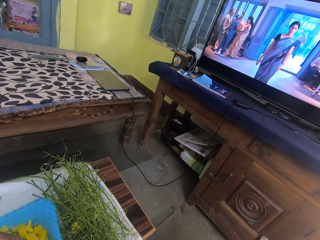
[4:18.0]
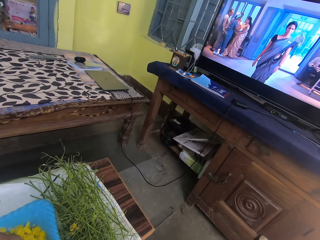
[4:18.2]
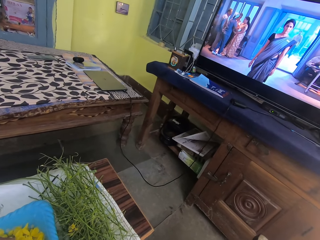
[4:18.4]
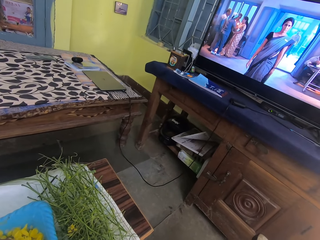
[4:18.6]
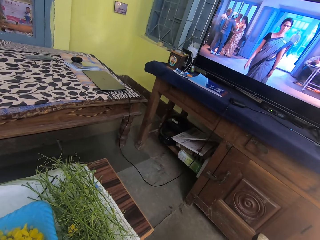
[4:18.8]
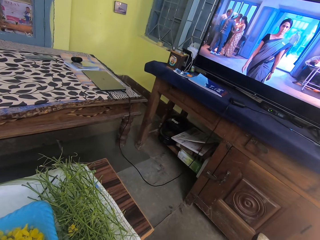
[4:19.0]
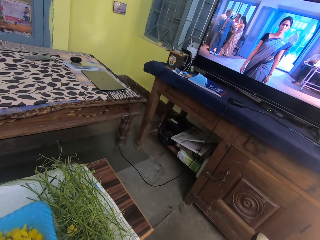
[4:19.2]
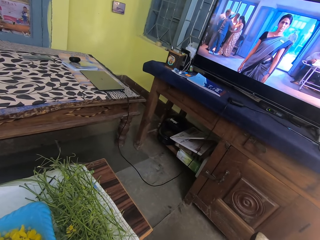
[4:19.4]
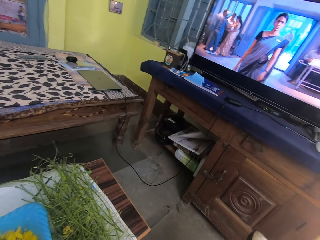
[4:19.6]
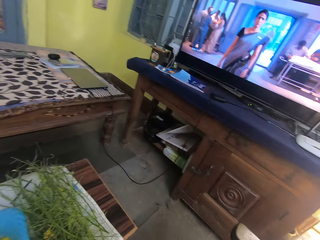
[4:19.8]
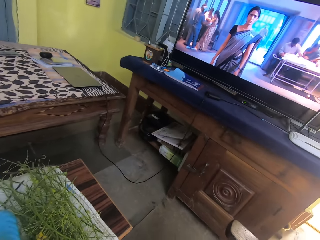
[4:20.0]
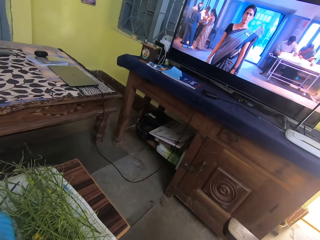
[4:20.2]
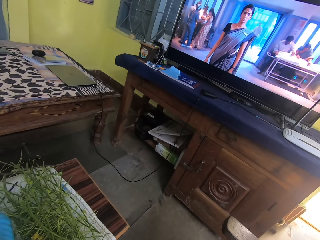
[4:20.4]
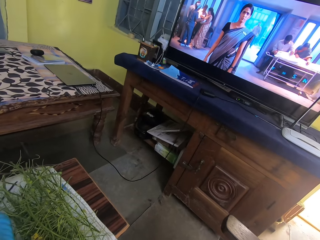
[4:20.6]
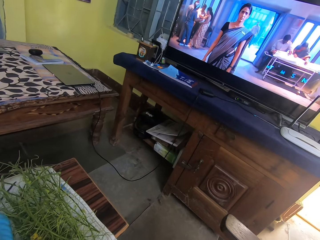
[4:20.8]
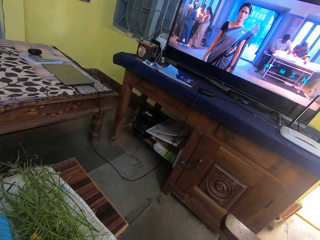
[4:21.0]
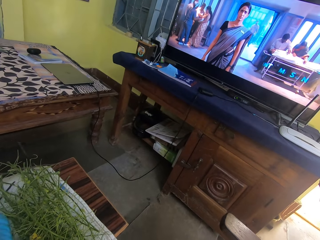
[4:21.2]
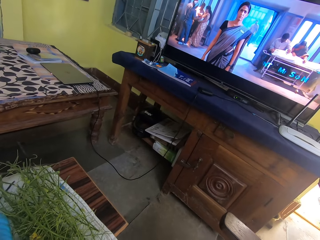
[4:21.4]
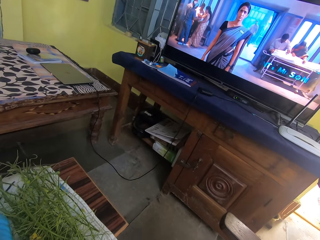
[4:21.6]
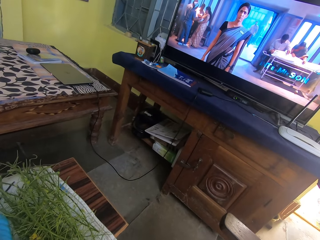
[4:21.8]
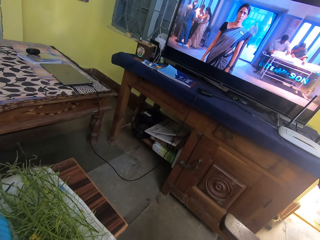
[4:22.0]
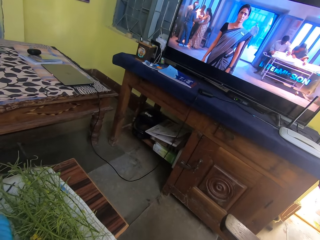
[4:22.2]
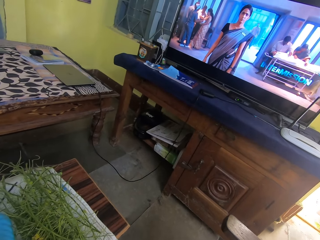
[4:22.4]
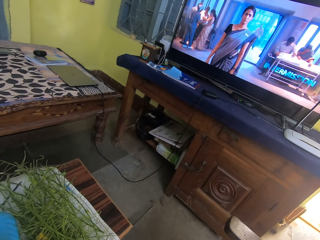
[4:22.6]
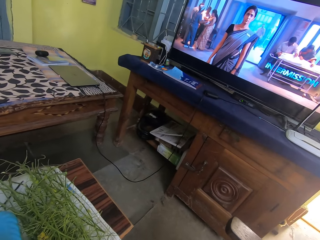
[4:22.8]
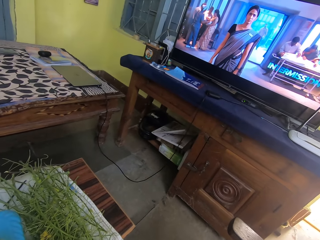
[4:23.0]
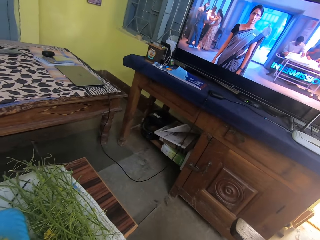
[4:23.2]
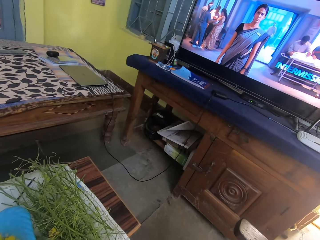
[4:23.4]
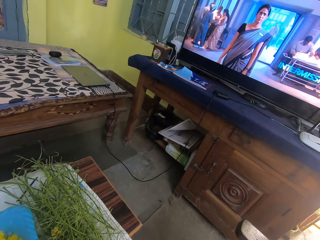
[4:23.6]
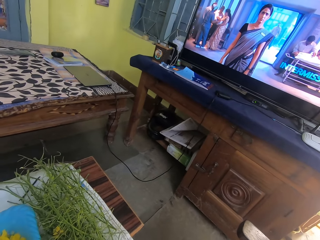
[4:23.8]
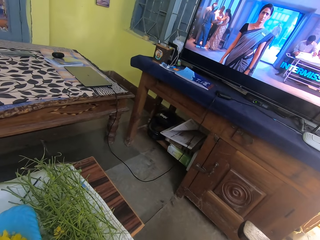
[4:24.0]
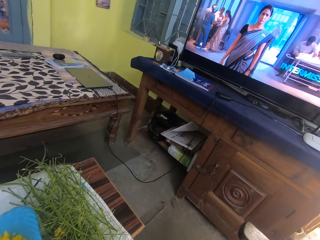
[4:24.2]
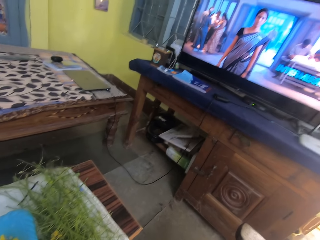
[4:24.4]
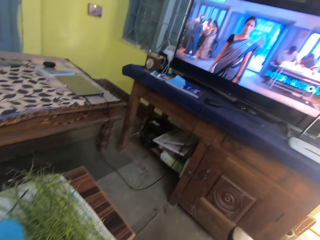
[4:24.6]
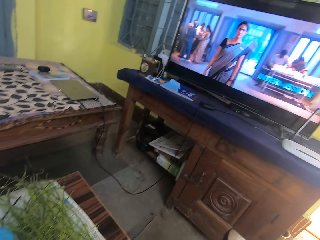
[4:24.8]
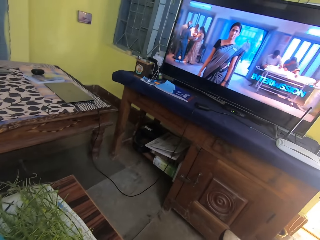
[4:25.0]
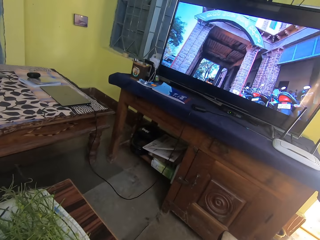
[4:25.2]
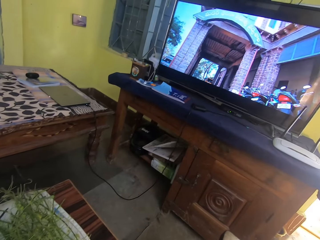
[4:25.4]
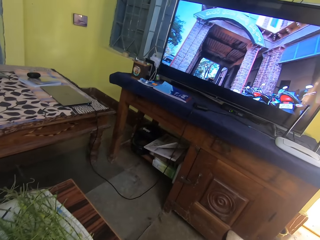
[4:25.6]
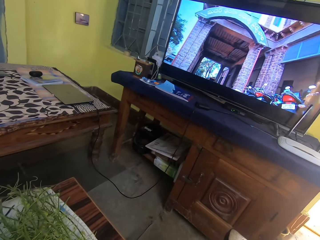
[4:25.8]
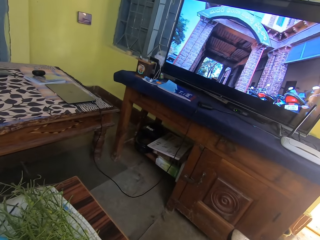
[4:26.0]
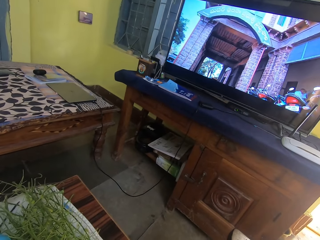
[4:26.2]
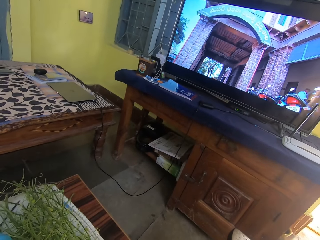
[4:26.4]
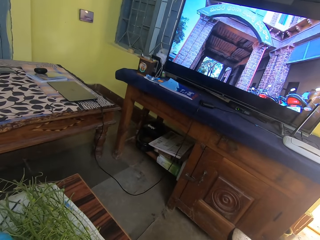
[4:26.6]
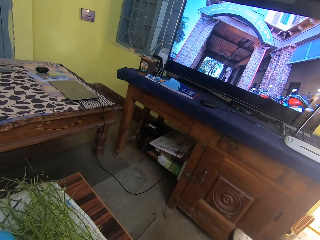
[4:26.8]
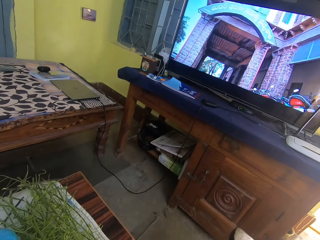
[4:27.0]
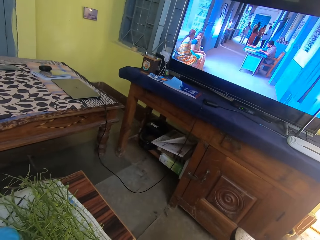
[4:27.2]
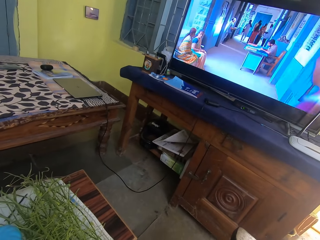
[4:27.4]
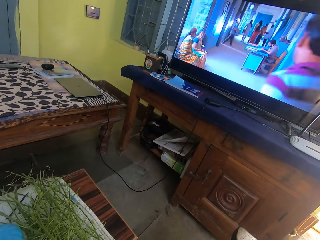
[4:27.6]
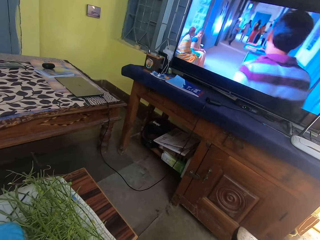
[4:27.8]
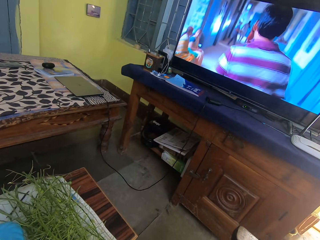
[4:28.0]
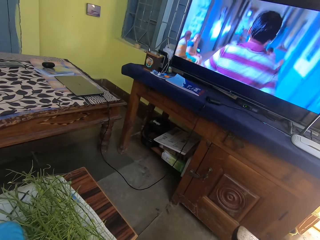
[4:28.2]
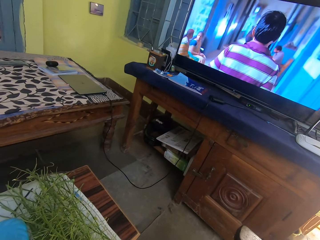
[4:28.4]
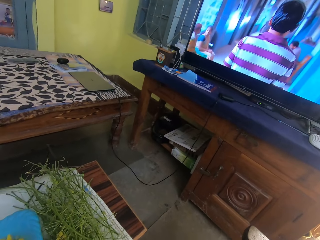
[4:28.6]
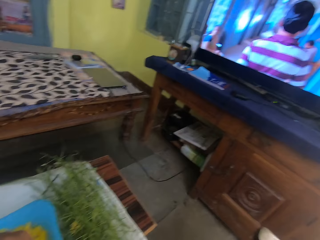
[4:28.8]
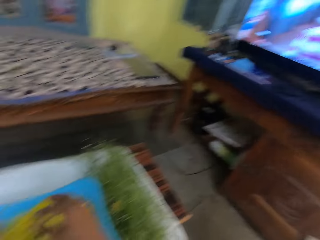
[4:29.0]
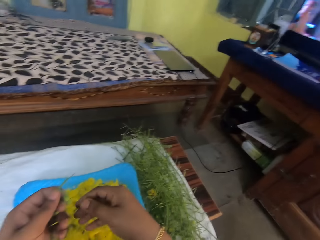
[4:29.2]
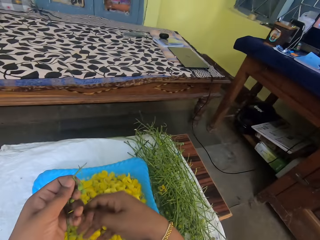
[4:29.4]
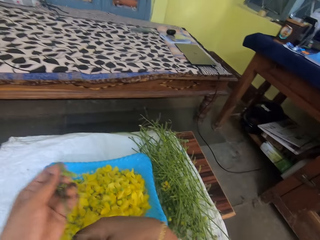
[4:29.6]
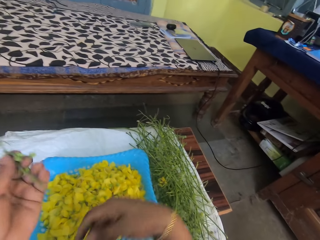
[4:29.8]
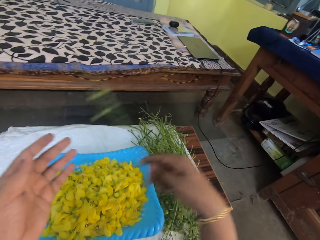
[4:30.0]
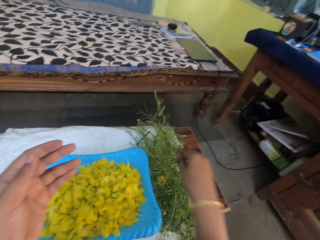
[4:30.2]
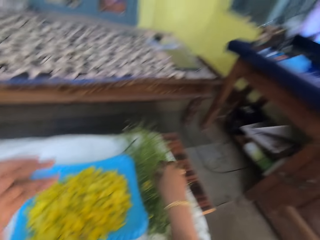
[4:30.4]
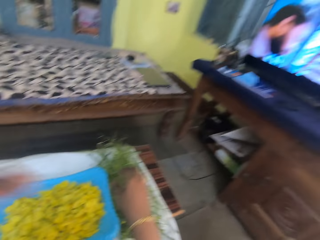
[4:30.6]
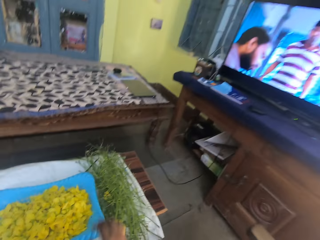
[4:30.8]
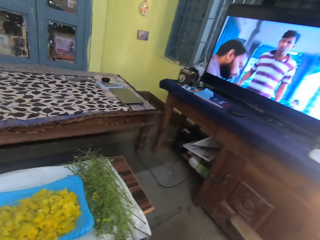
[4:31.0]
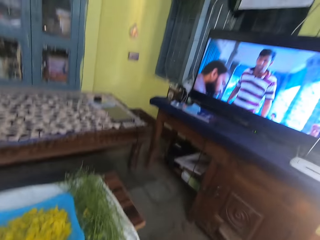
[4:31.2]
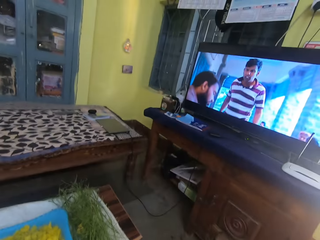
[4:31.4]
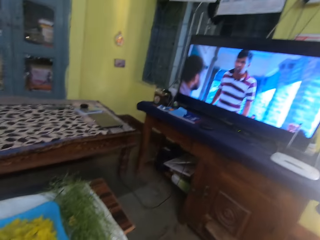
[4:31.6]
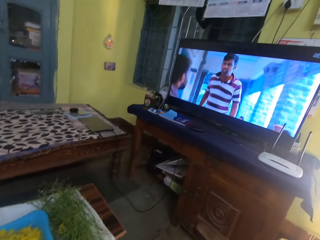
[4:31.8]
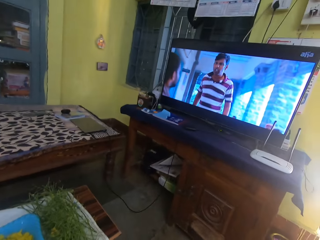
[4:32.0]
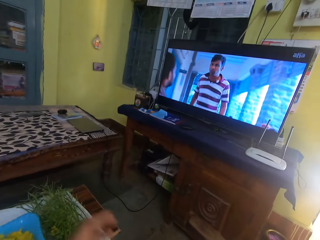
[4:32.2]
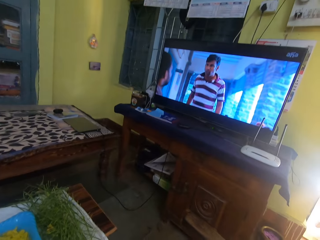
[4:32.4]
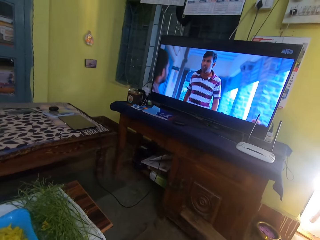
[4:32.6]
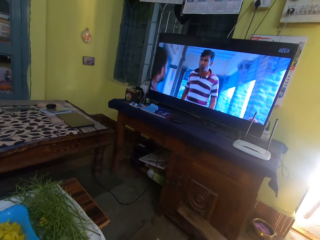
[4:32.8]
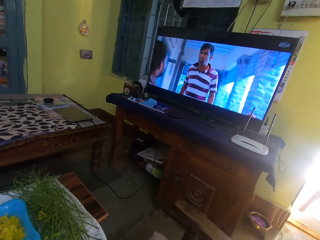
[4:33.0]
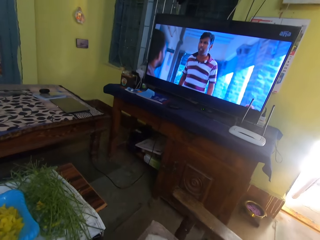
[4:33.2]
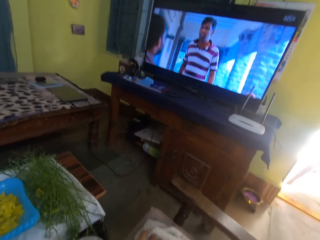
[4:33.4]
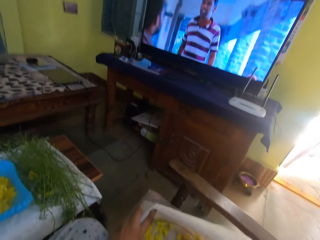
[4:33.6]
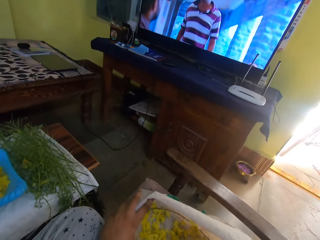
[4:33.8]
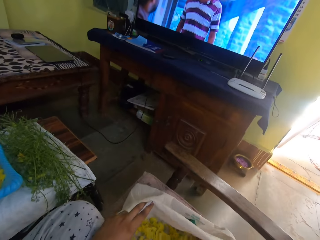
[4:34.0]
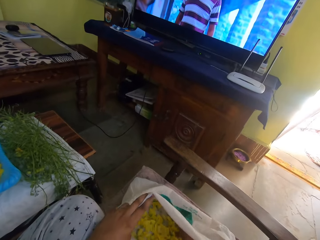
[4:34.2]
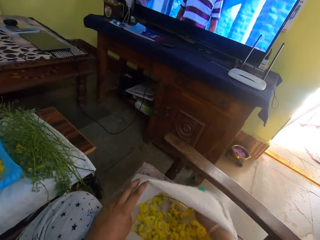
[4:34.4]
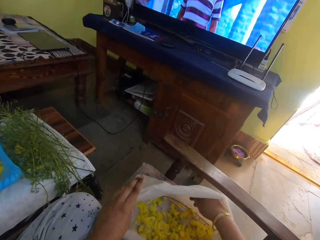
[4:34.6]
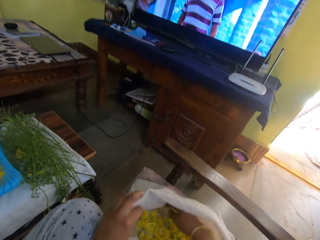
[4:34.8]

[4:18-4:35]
The camera wearer watches the TV. He holds the stalk with the other hand. He places the twig in a table. He moves his hand. He adjusts a sack's opening. He holds the bag.

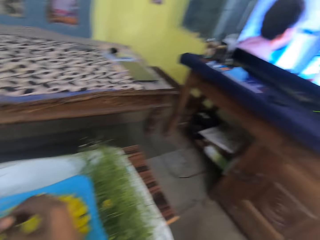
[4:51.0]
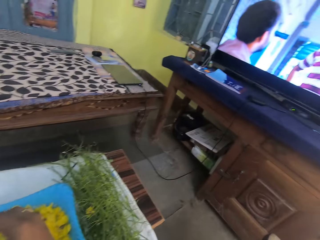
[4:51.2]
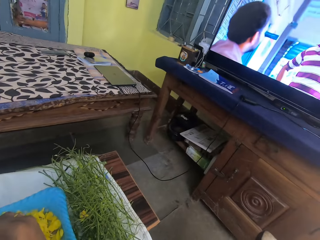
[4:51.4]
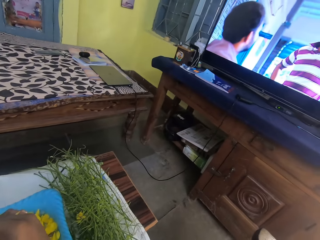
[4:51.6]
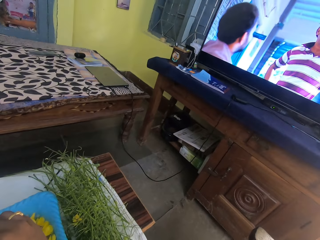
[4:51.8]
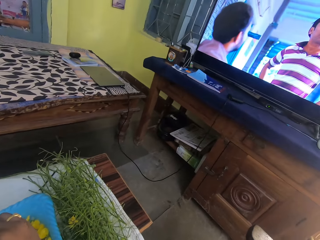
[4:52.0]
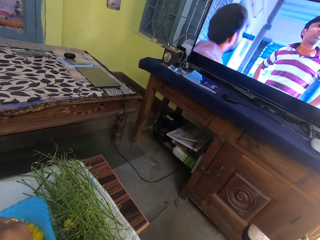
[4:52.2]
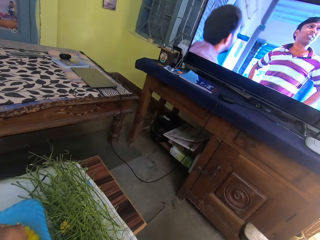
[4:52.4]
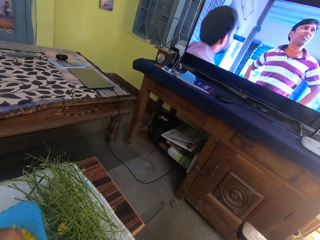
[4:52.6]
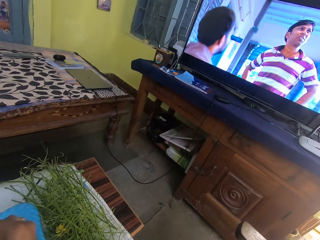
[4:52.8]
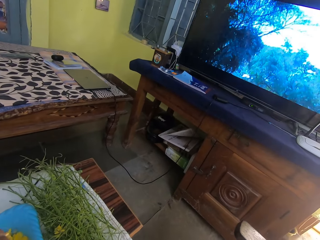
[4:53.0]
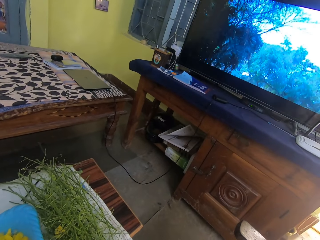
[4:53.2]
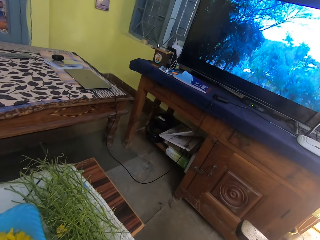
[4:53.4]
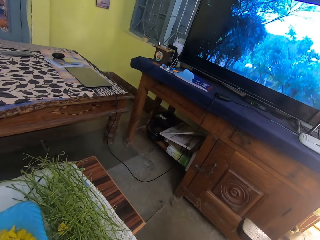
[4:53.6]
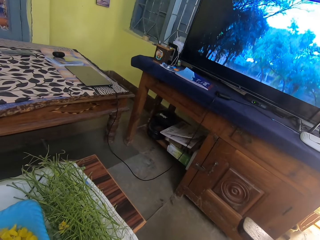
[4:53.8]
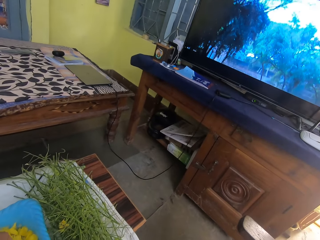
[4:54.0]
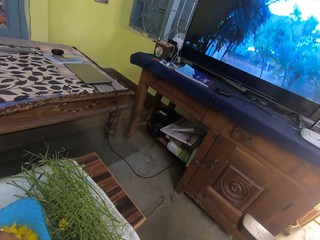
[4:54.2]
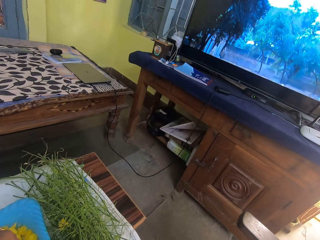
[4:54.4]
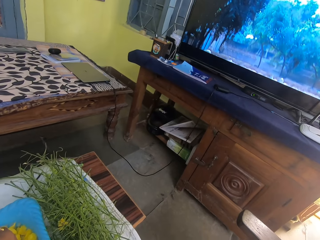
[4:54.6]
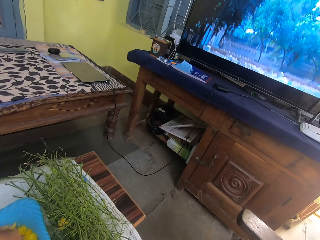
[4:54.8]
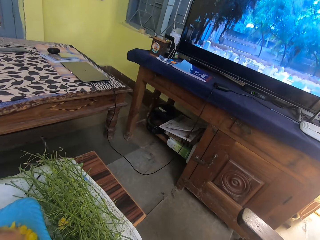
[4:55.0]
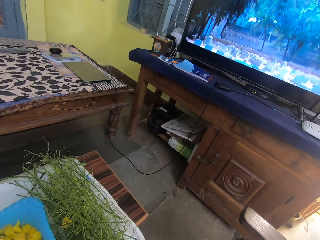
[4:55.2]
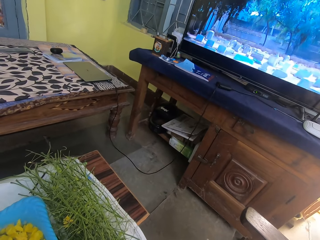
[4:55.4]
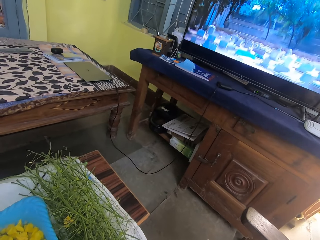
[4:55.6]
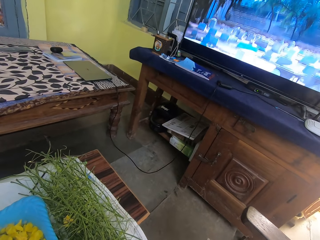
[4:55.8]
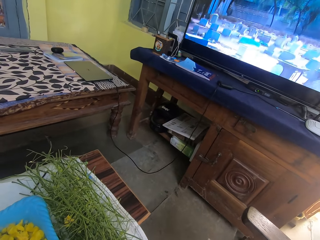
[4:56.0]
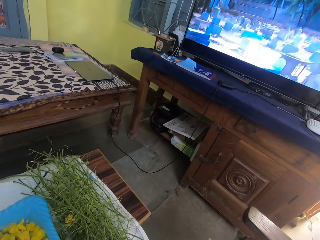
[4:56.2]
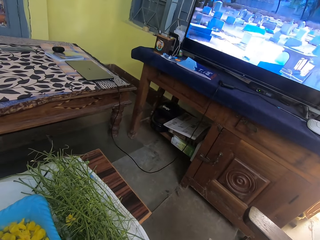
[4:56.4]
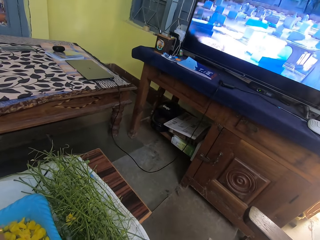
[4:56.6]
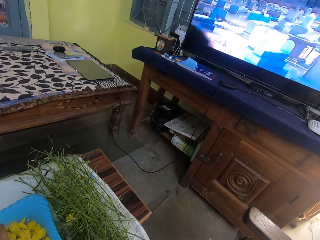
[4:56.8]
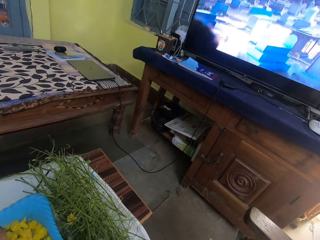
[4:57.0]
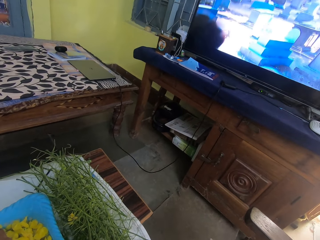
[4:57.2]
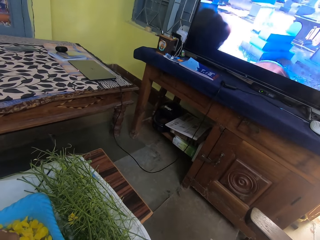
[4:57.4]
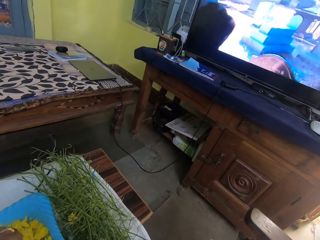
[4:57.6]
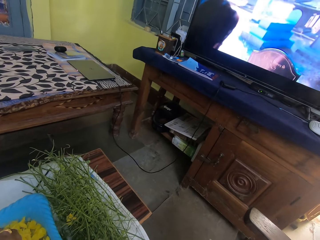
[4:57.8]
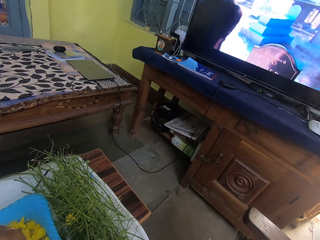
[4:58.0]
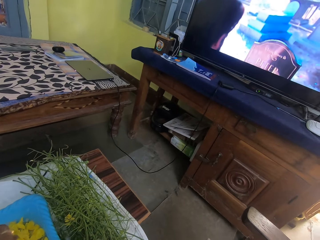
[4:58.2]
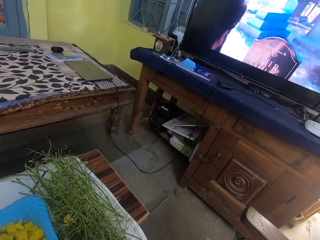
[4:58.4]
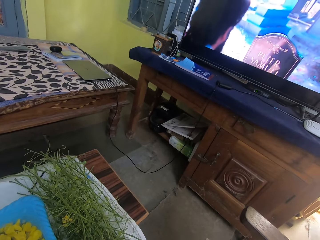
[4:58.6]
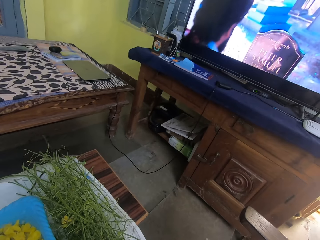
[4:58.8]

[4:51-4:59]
The camera wearer watches television.
